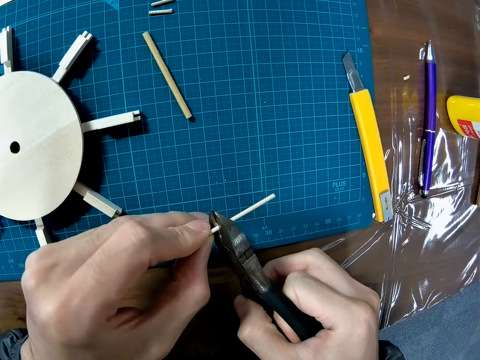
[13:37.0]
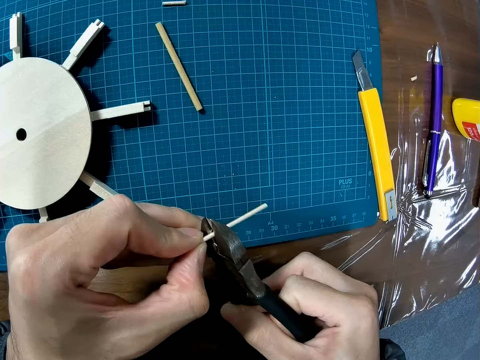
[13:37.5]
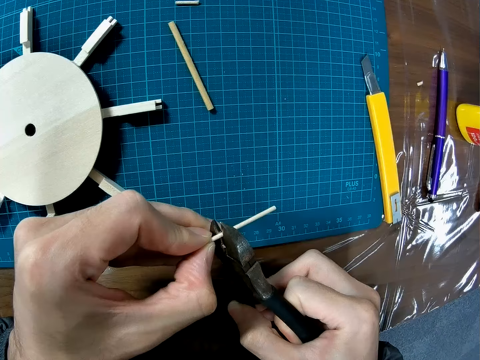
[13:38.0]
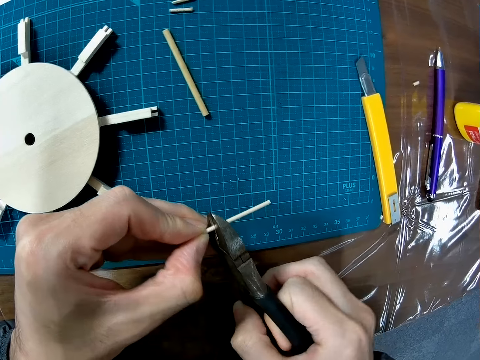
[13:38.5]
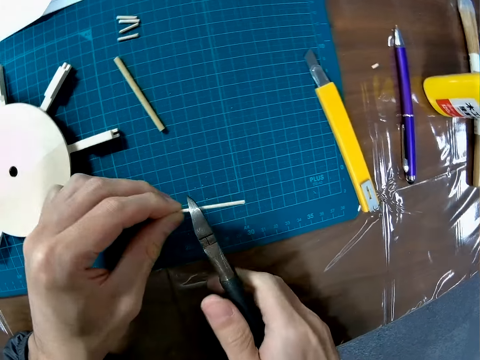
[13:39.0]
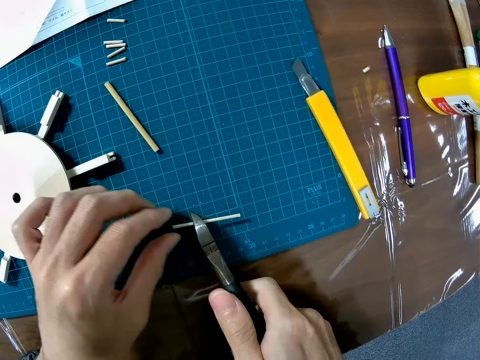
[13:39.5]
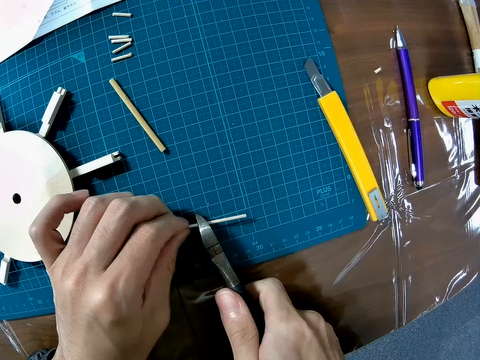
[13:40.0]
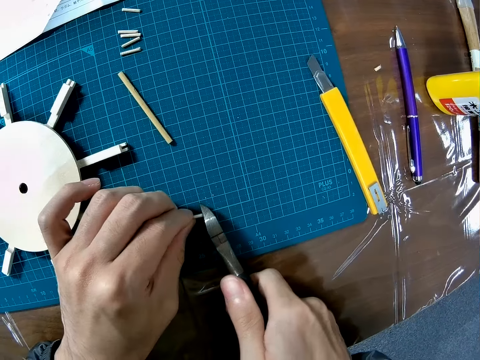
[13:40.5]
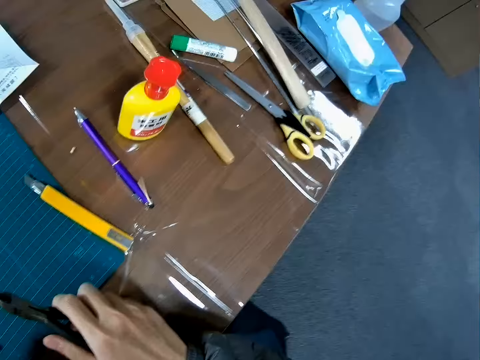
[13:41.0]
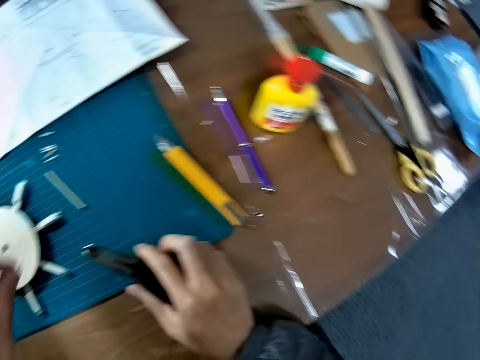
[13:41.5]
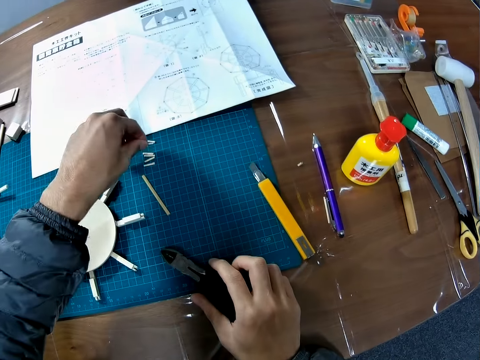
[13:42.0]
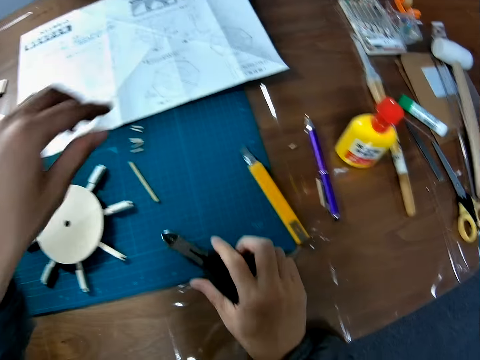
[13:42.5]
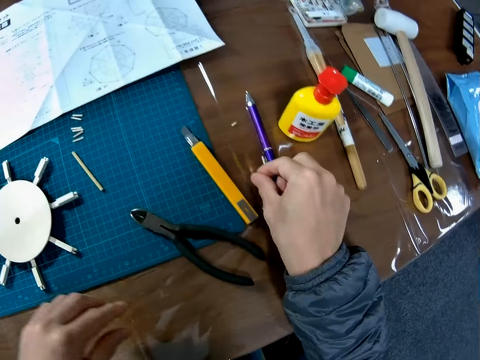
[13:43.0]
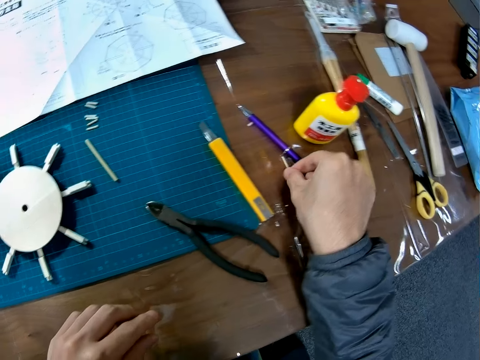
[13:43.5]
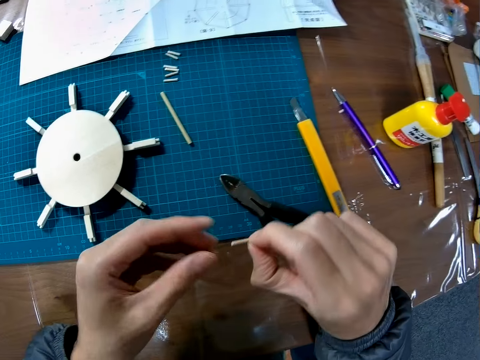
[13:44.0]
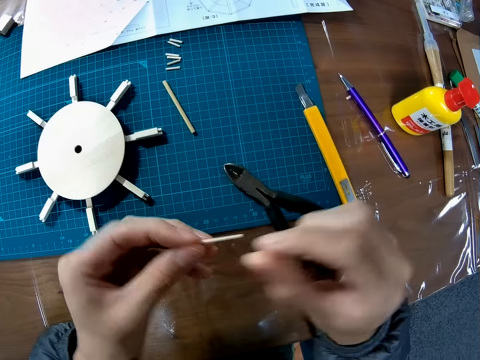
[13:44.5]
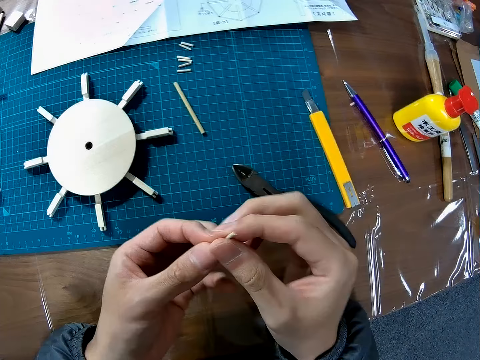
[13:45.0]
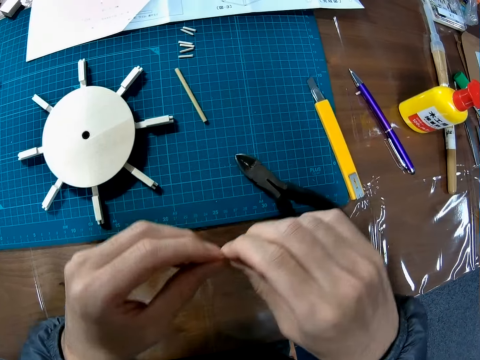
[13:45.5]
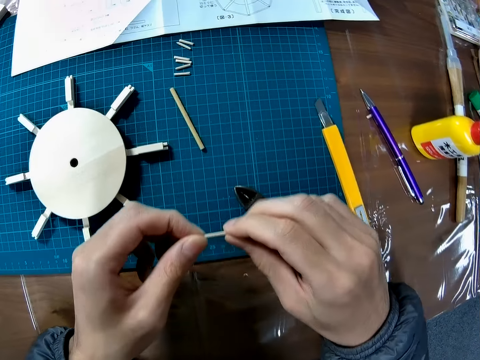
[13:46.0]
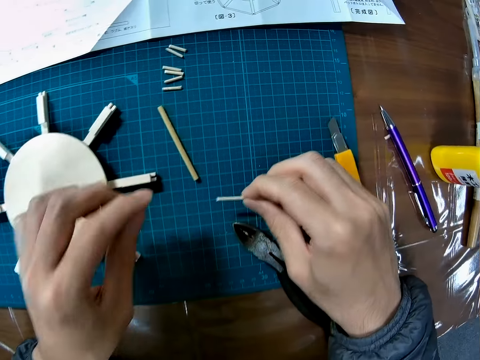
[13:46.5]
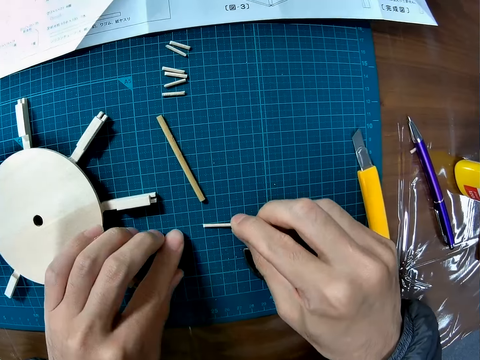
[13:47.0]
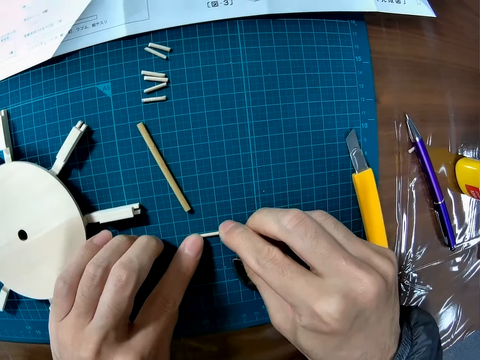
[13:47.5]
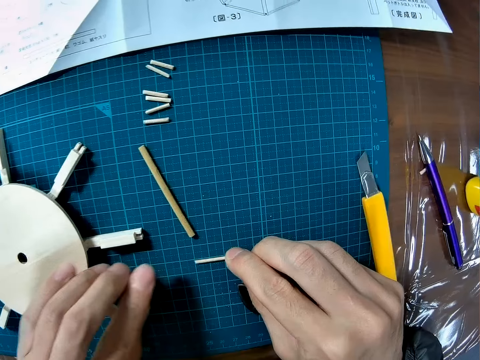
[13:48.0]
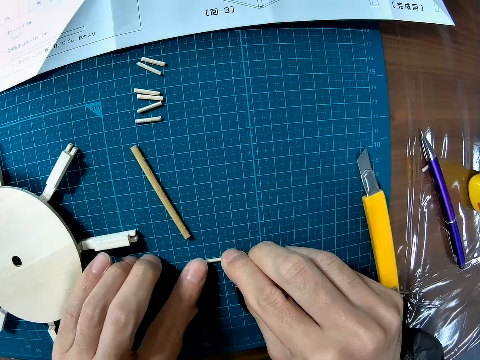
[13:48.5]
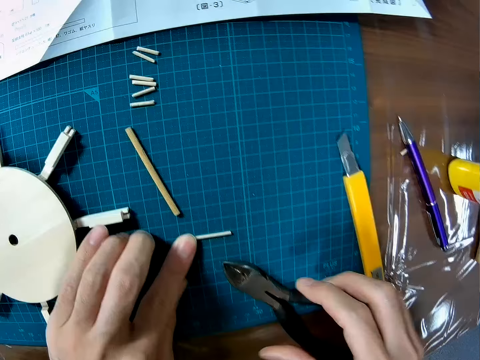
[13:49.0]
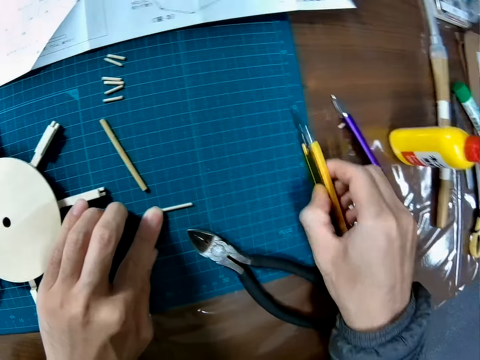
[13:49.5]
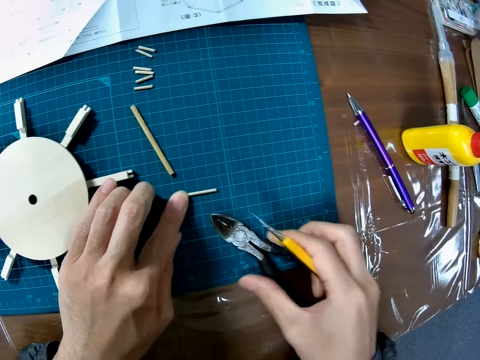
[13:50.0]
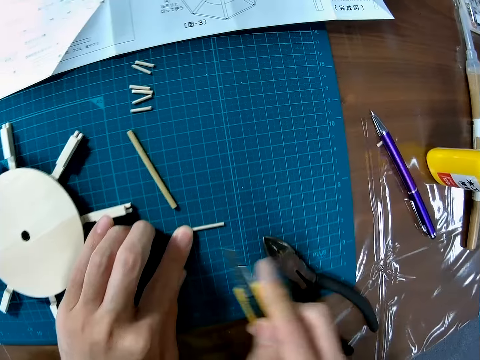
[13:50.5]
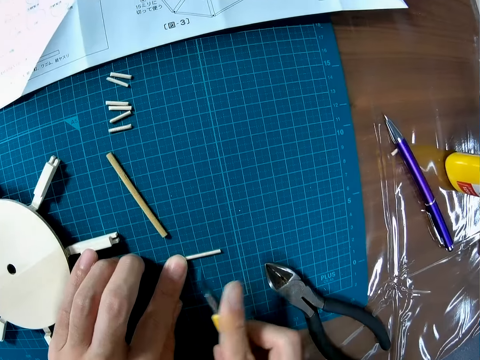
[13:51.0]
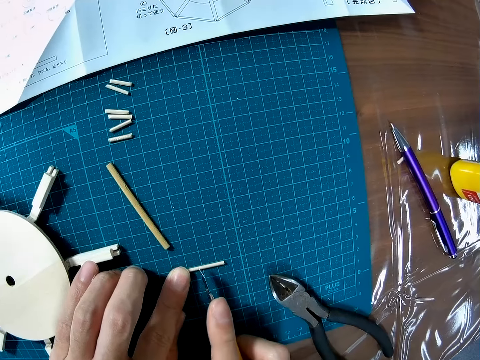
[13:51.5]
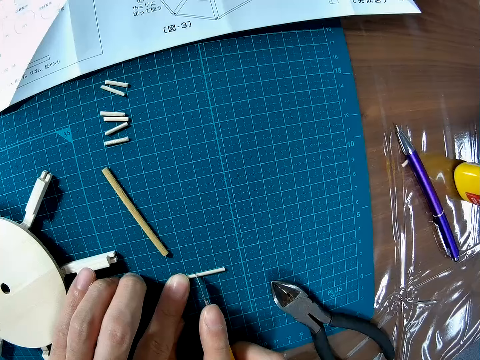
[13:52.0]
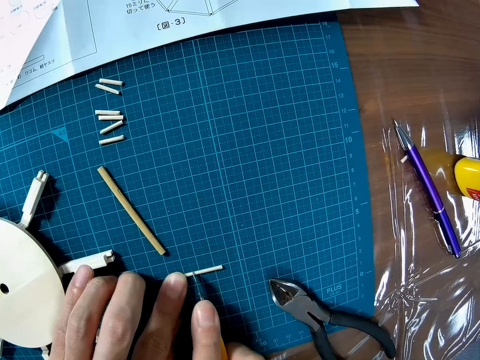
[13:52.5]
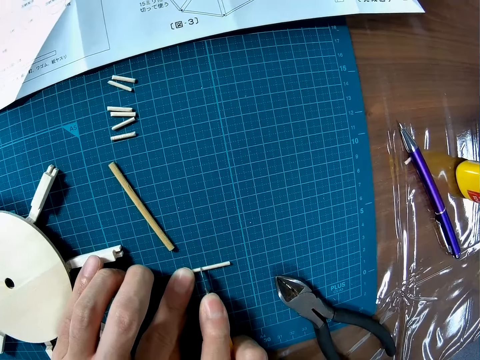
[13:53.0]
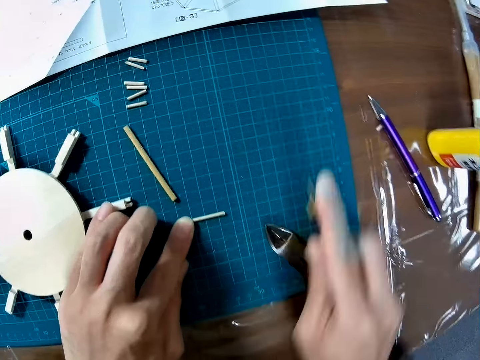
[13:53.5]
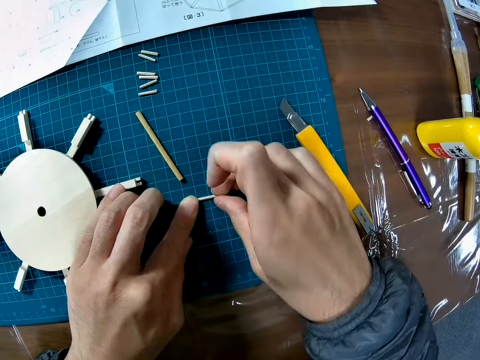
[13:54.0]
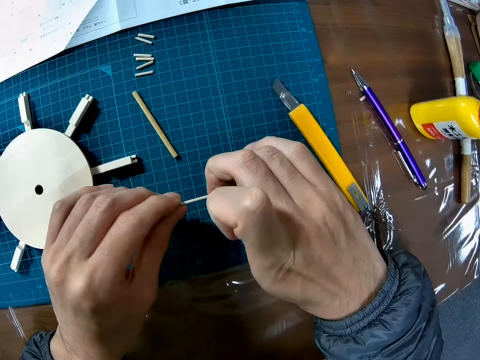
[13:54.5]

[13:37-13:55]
The camera wearer puts the piece of wood in the mouth of the plier. They cut the piece of wood with the plier. They drop a piece of wood on the cutting mat. They drop the plier on the cutting mat. They pick up the piece of wood from the table. They place the piece of wood on the cutting mat. They pick up the retractable knife or utility knife from the cutting mat. They move the plier. They cut the piece of wood using the utility knife. They make a mark on the piece of wood with the retractable knife. They drop the retractable knife on the cutting mat. They pick up the piece of wood from the cutting mat.

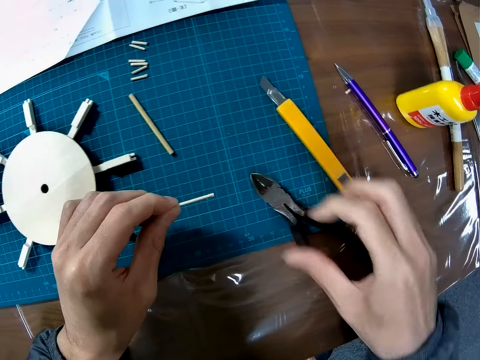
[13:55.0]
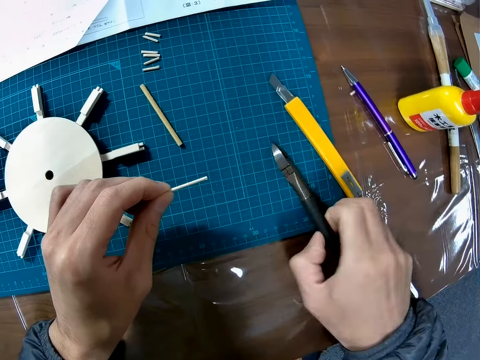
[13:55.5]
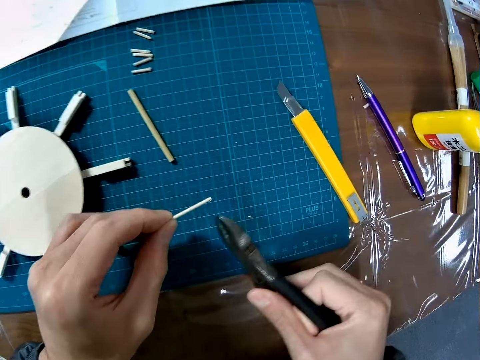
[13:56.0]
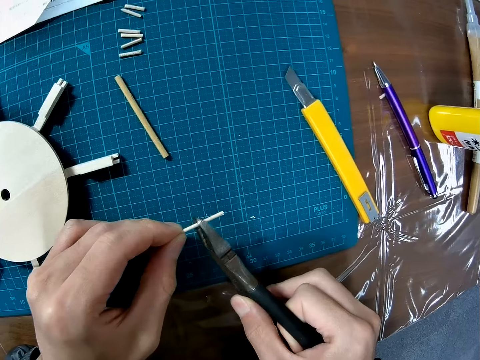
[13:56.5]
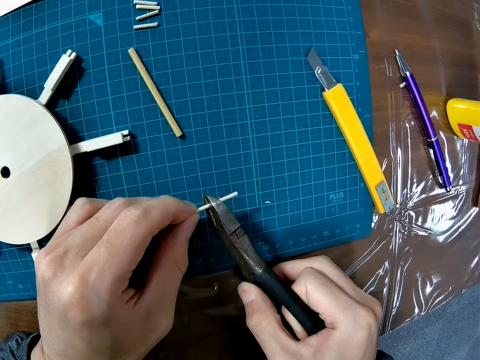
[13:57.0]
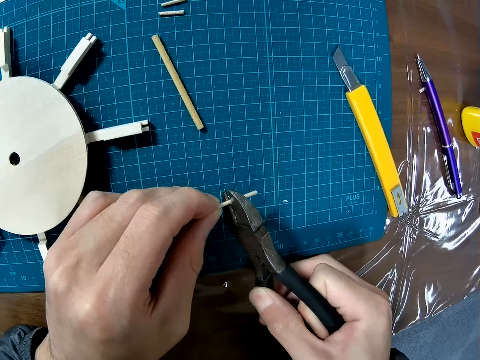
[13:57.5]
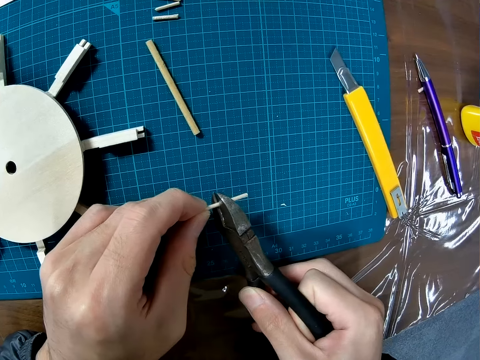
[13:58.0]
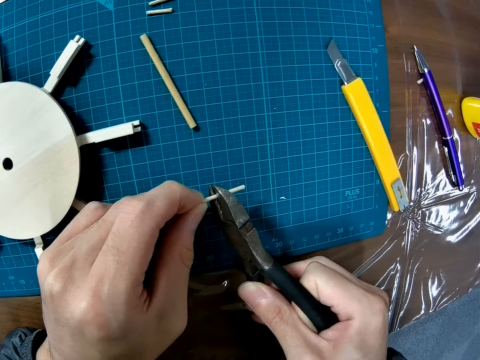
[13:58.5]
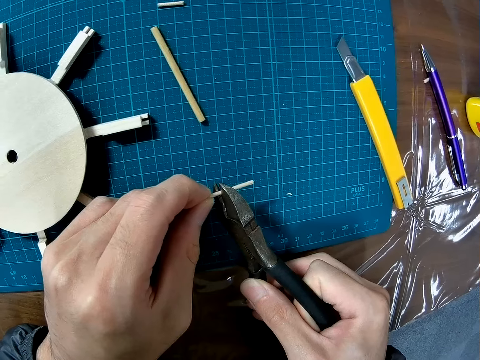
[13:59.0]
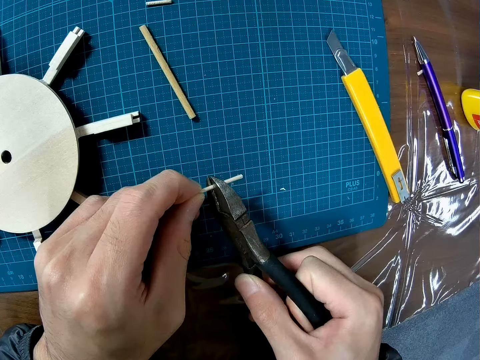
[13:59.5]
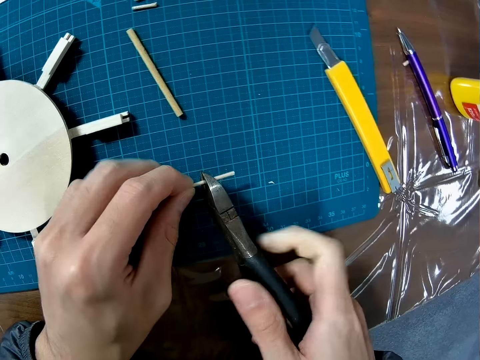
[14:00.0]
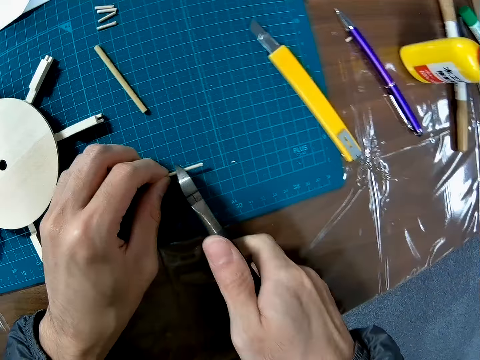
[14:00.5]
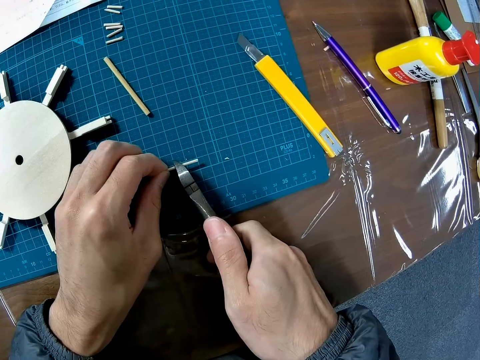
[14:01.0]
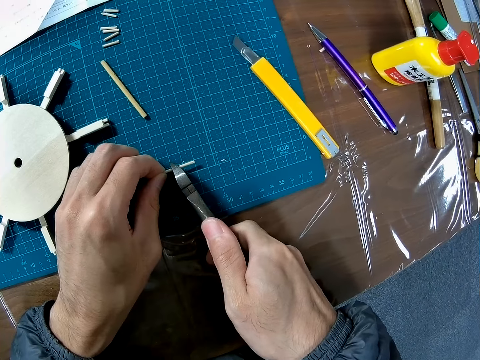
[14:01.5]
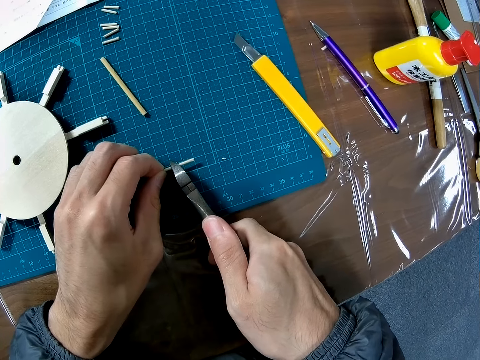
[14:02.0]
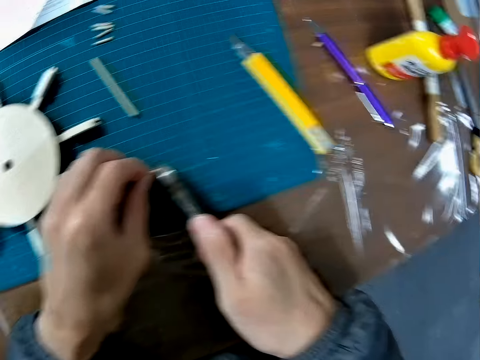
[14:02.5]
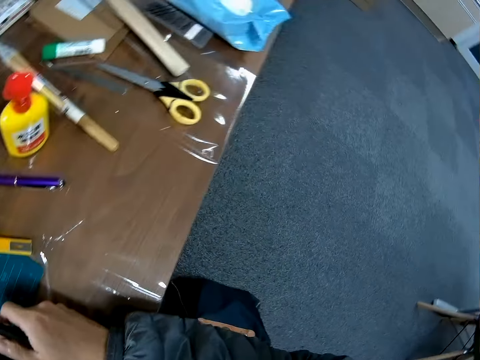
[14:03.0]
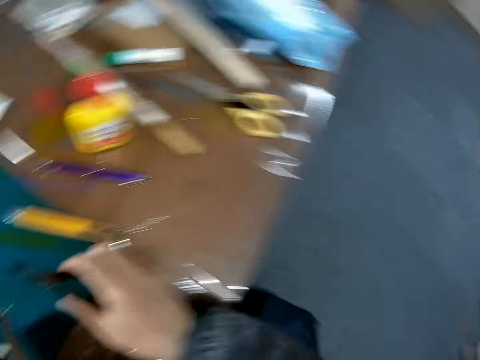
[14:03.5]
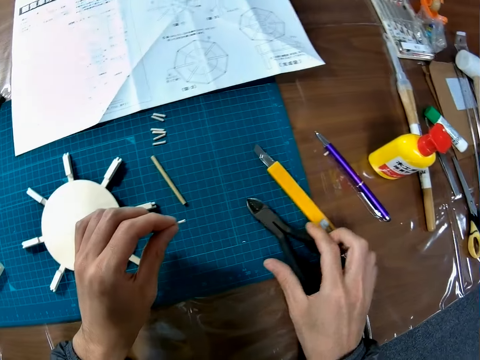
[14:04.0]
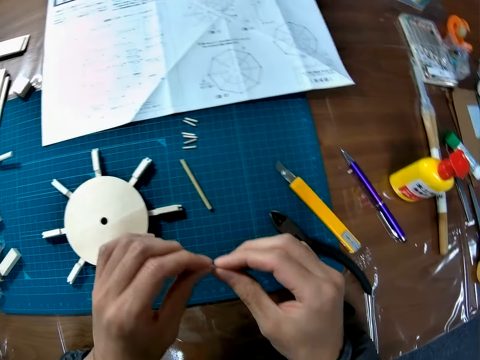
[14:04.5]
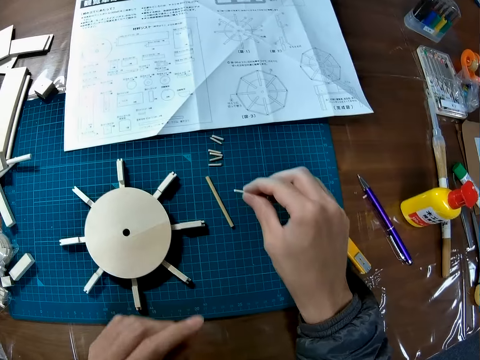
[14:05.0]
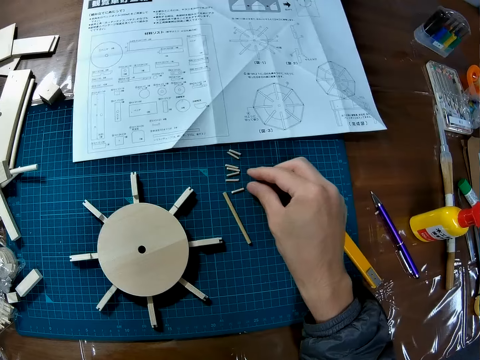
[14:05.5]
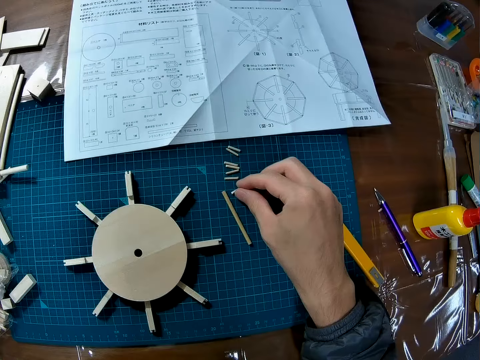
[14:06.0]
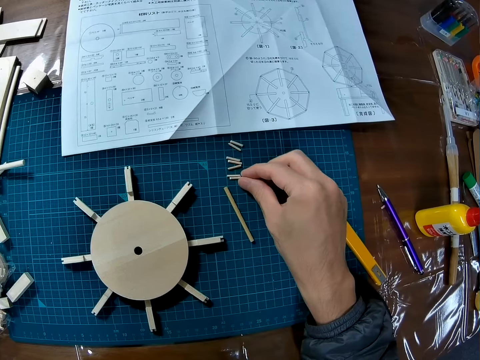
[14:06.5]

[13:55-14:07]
The camera wearer picks up a plier from the cutting mat. They cut the piece of wood using the pliers. They put the piece of wood in the mouth of the plier. They cut the piece of wood with the plier. They drop the plier on the cutting mat. They drop the piece of wood on the cutting mat. They move the pieces of wood on the cutting mat.
